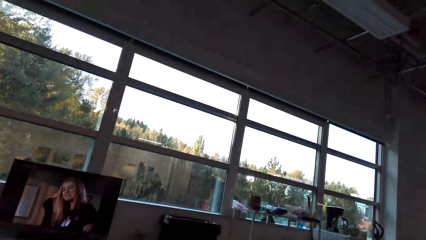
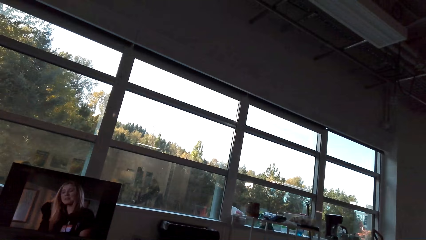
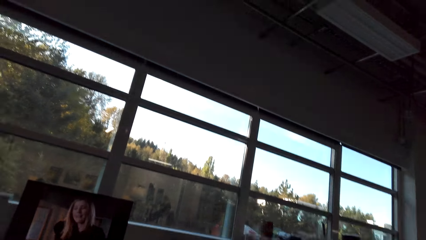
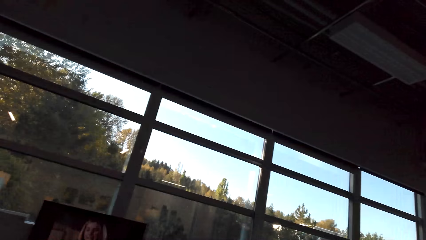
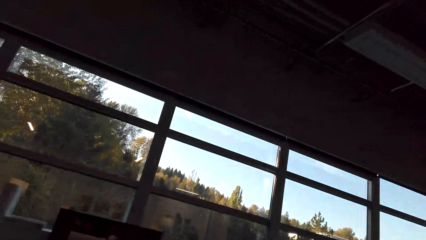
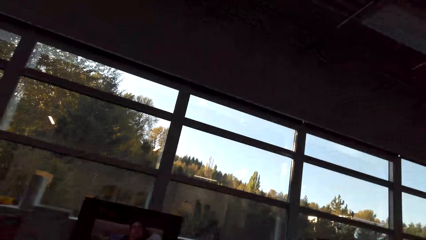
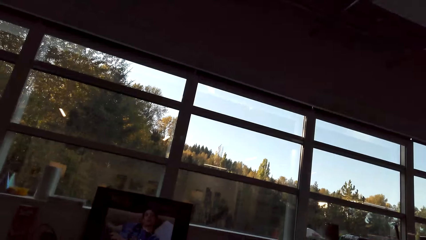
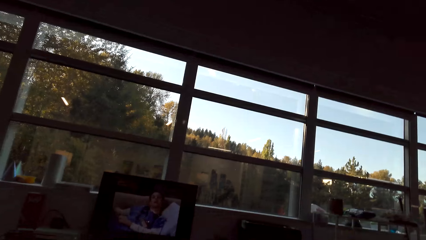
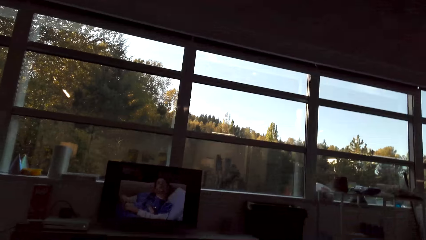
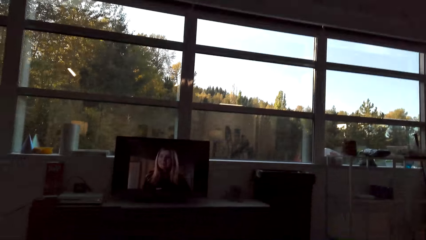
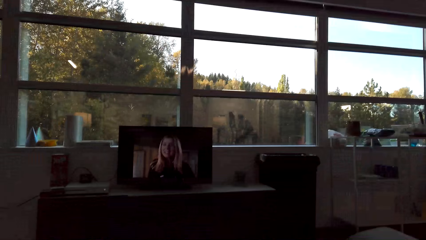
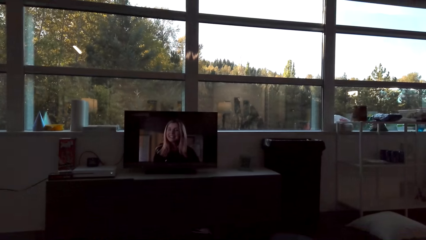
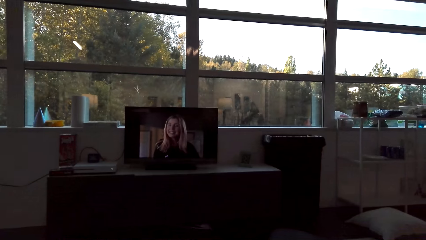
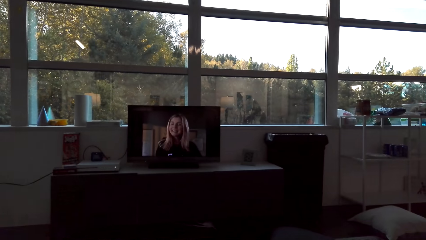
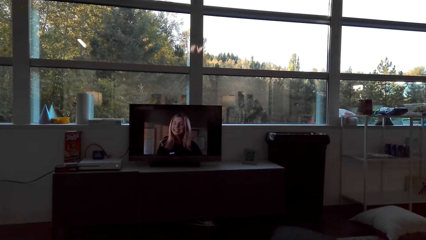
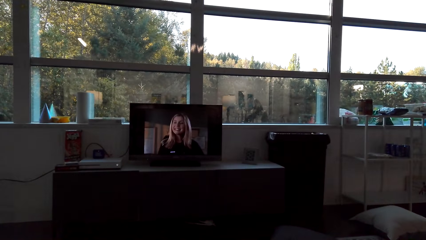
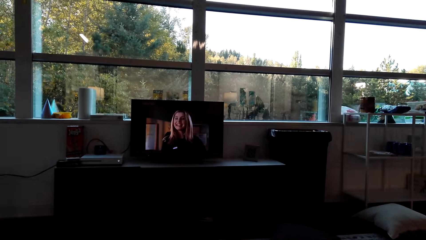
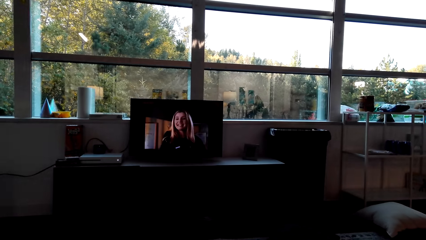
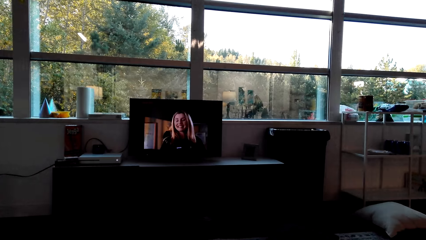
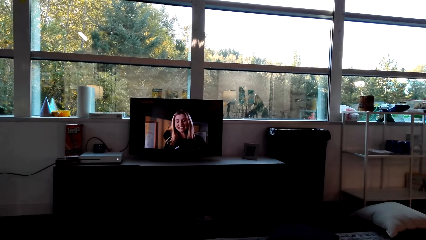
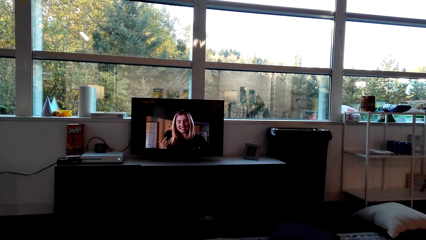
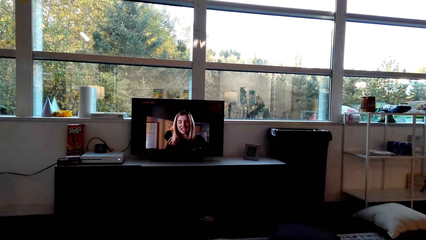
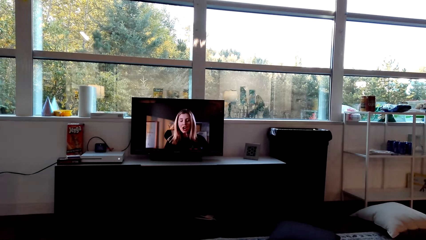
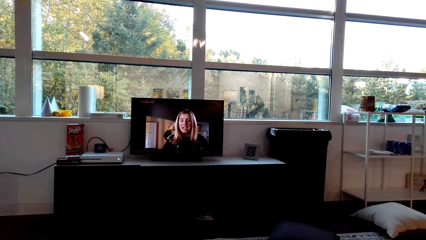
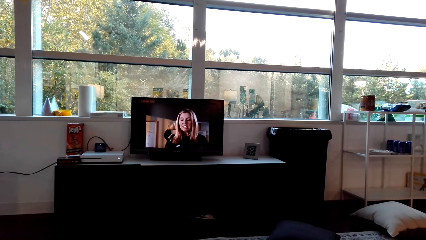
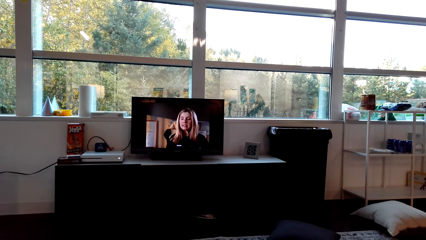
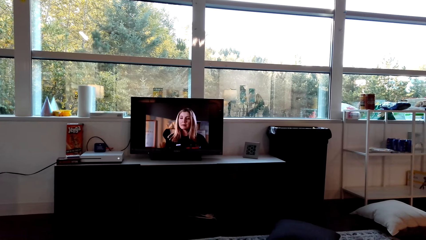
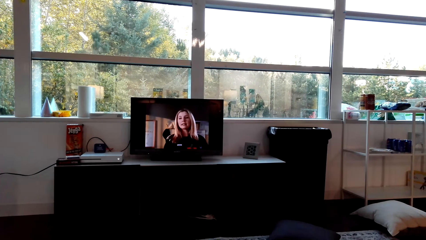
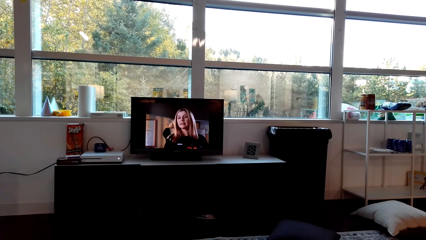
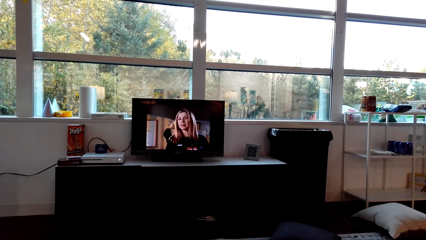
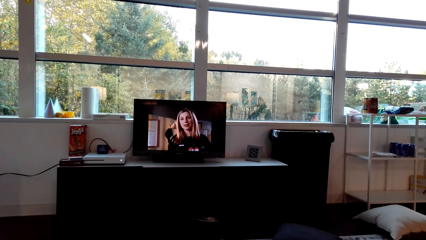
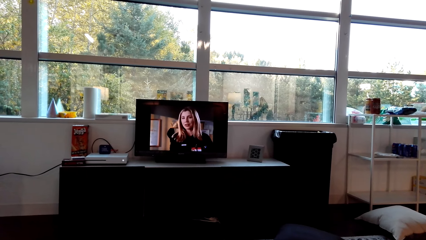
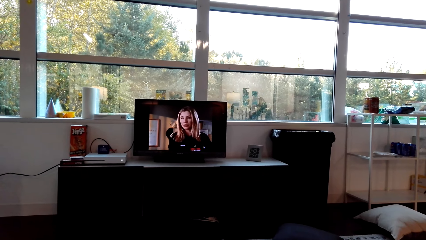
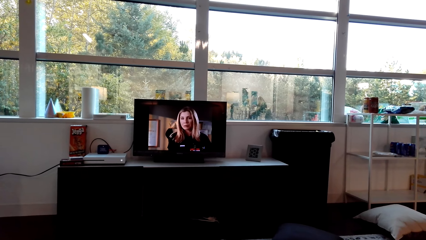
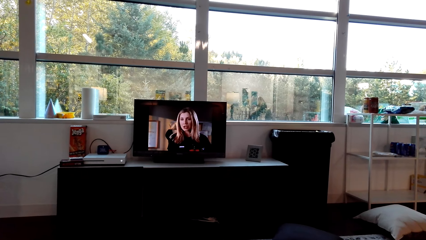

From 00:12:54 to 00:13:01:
The camera wearer stands.

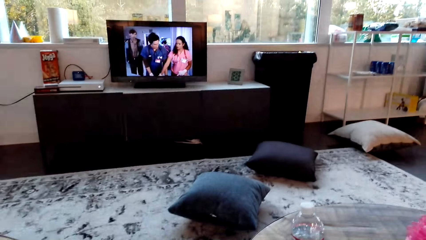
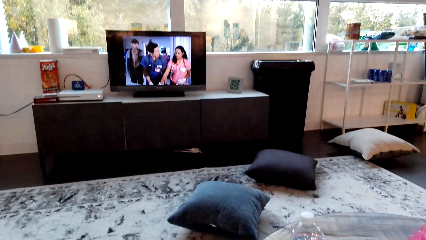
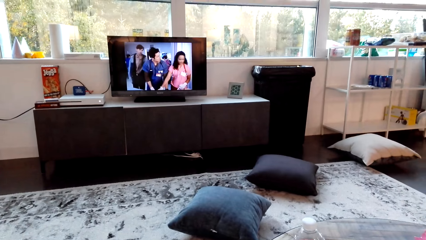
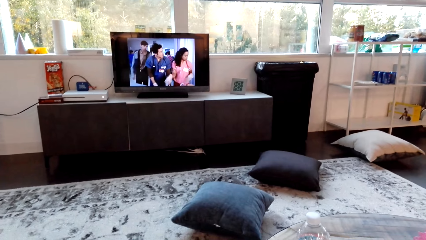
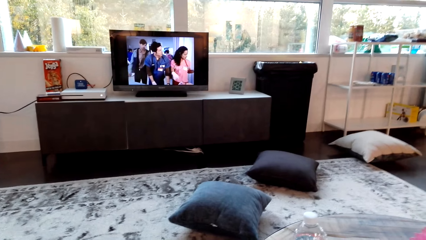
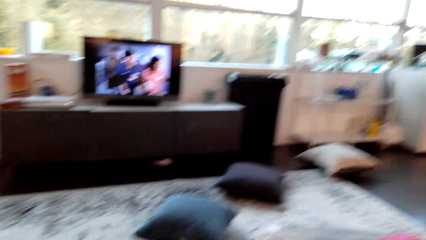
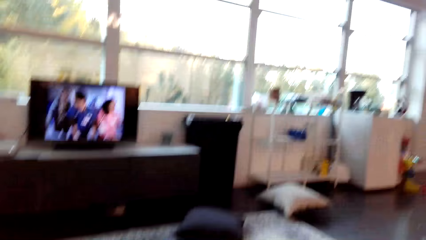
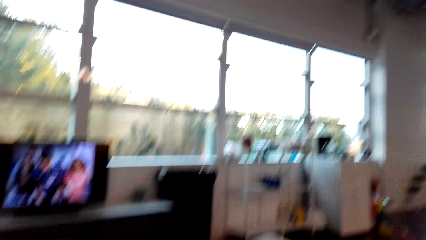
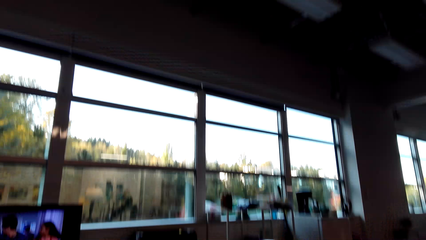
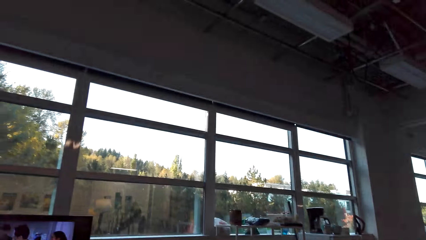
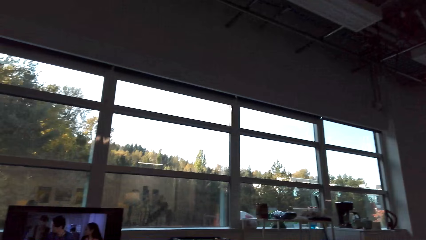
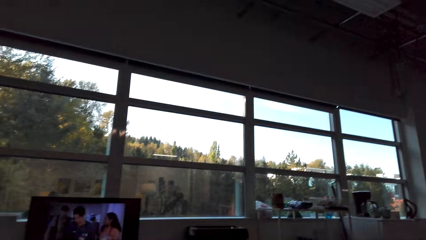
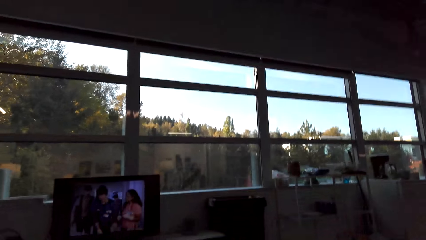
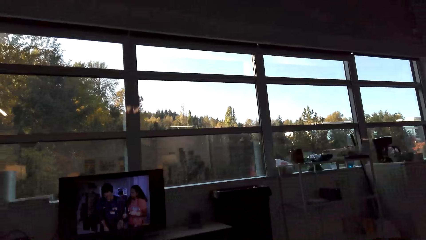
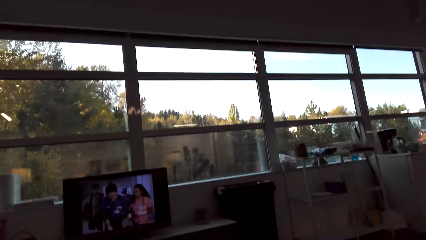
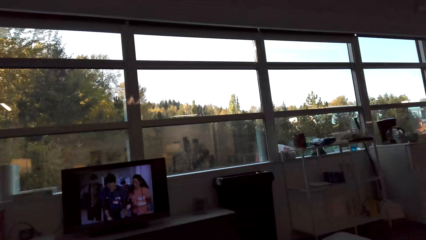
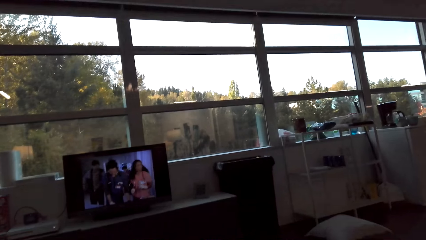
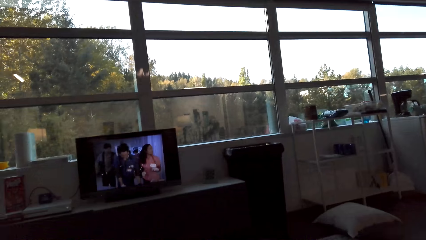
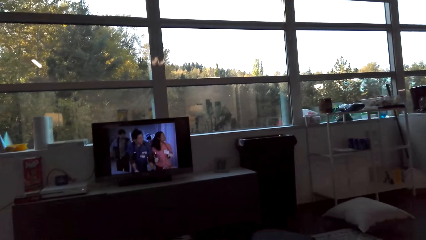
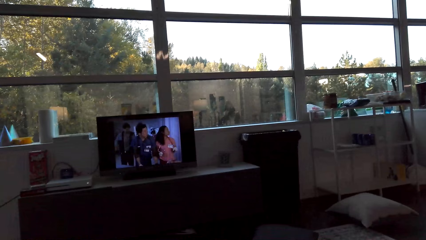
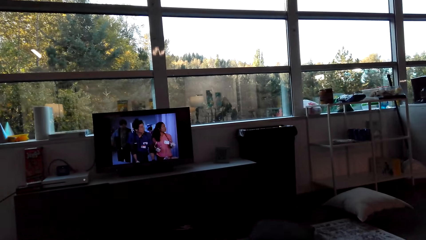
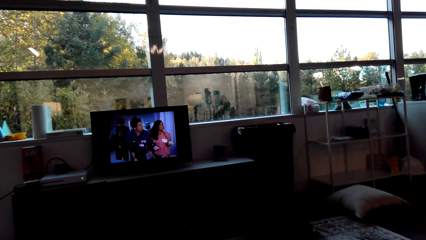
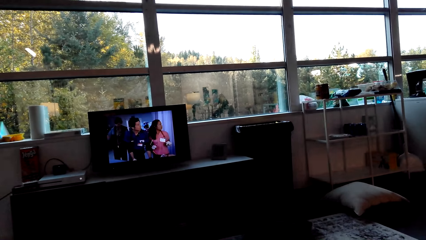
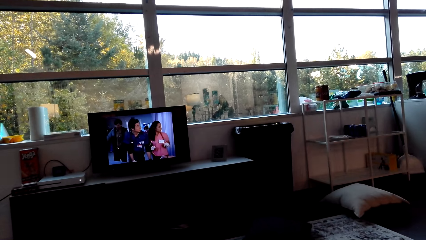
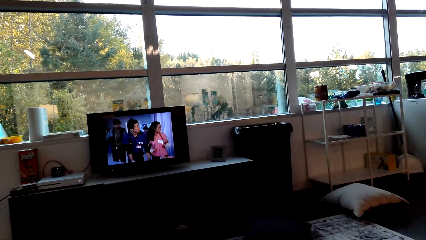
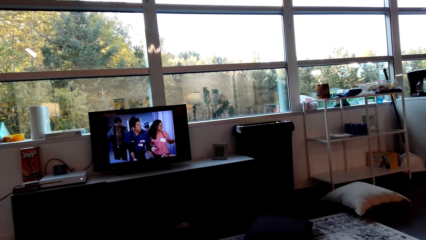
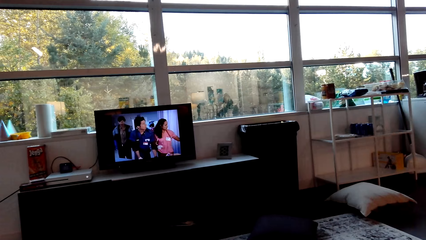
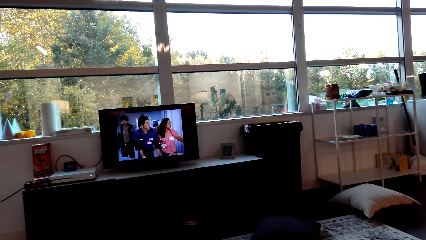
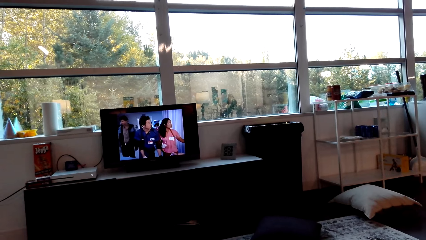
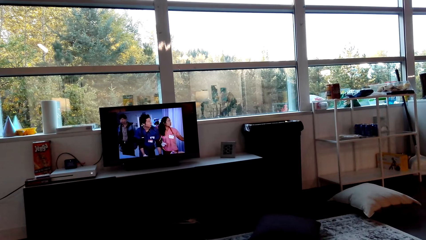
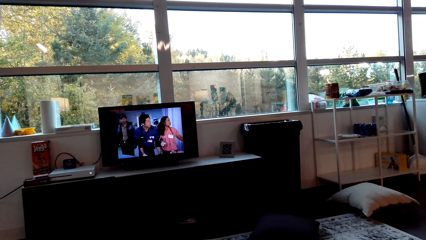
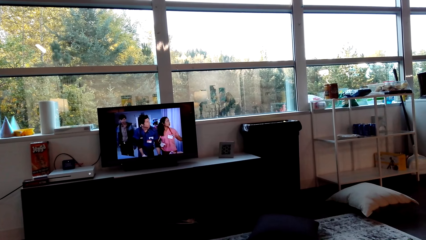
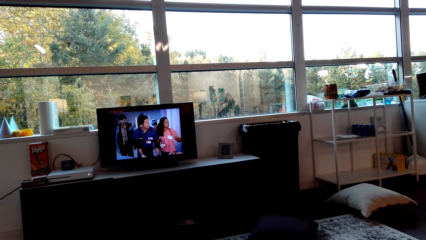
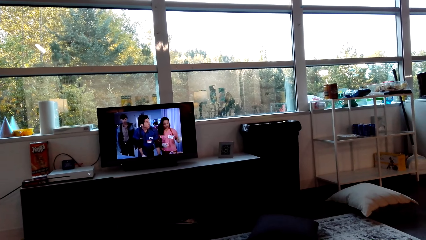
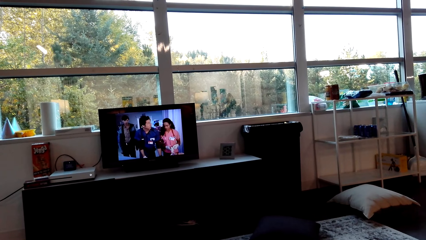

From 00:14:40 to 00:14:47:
The camera wearer looks around.

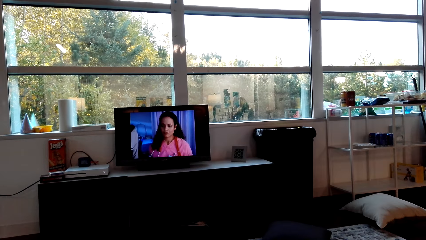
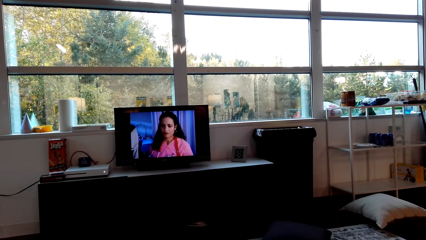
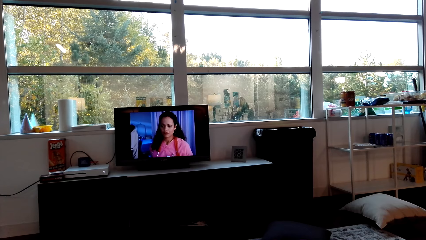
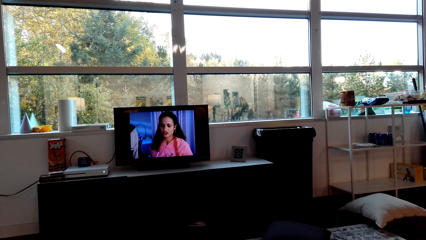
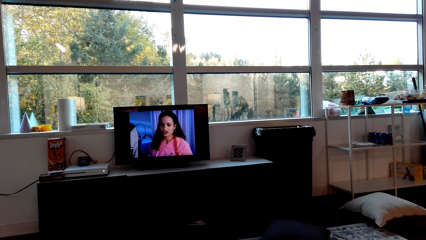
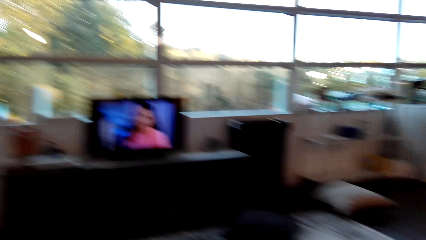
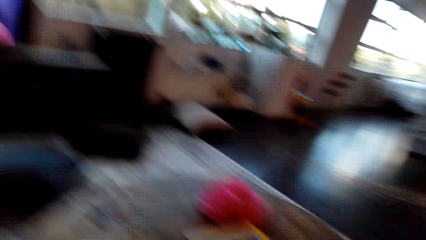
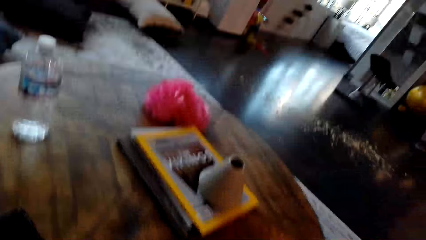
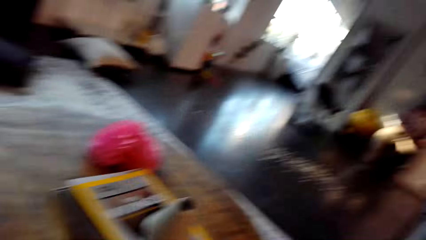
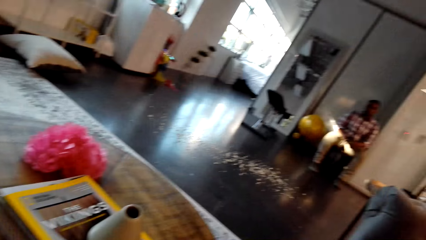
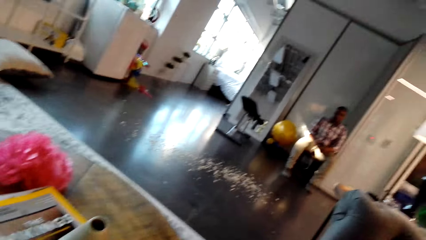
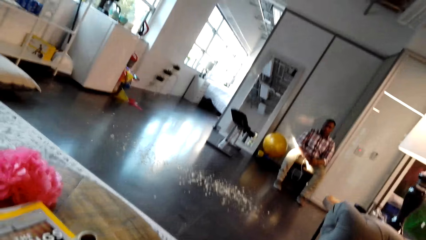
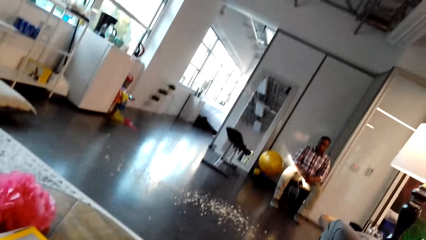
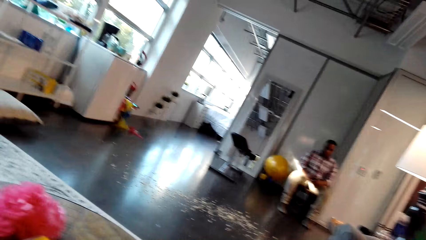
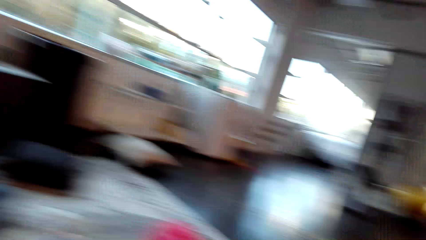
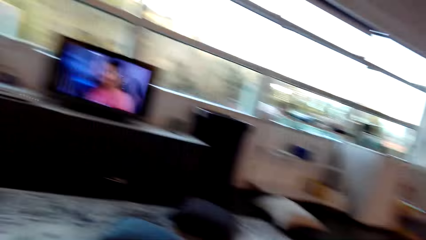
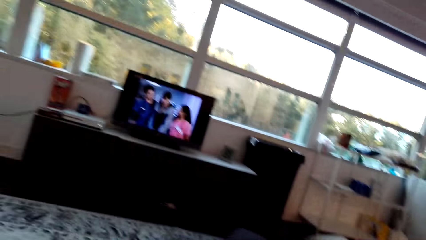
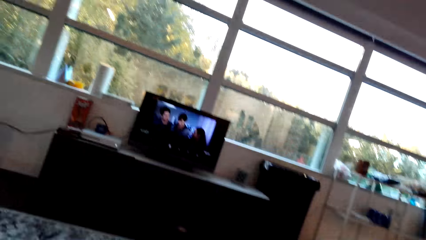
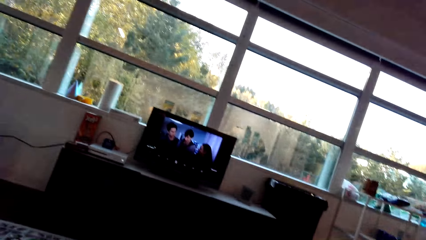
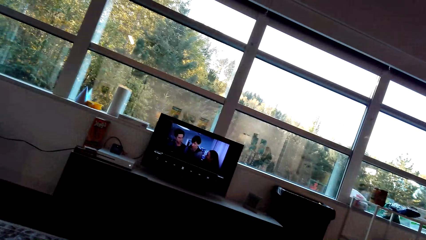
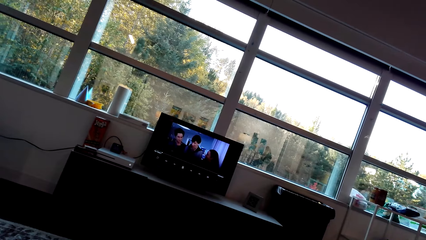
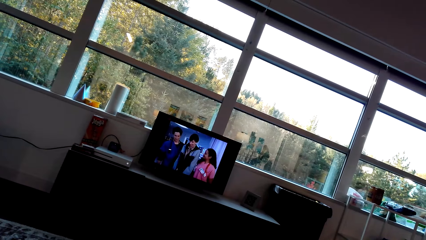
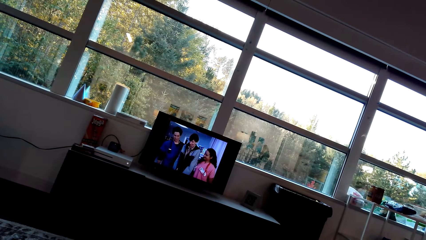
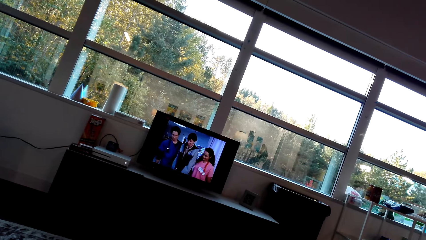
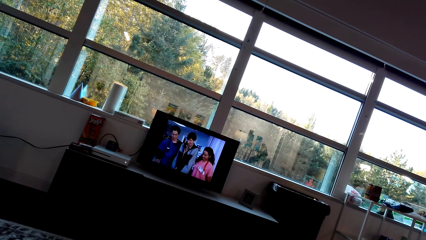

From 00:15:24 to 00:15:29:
A man operates the phone. The camera wearer looks around the house. They watch the television.
